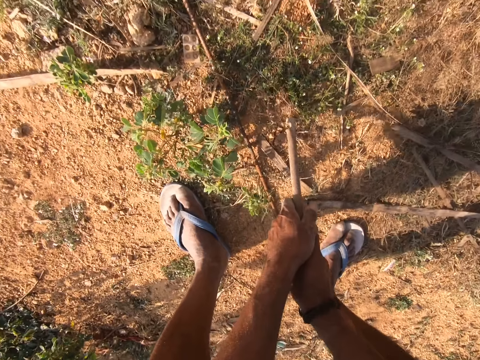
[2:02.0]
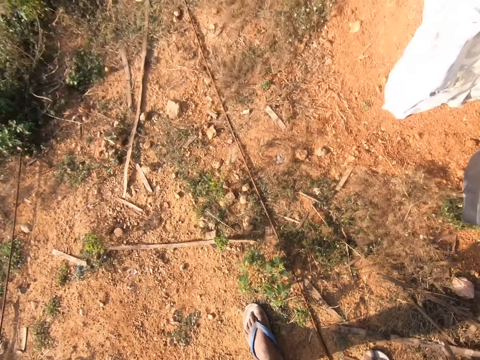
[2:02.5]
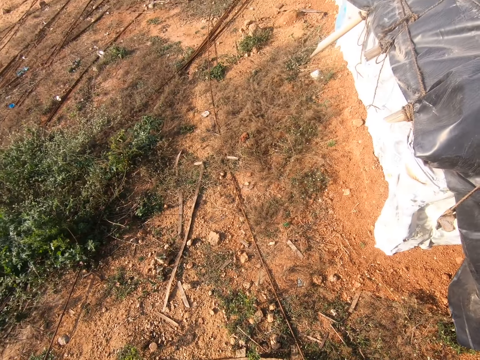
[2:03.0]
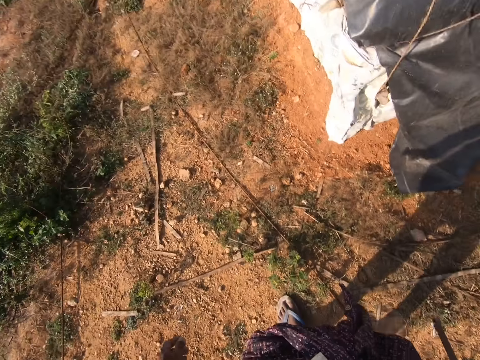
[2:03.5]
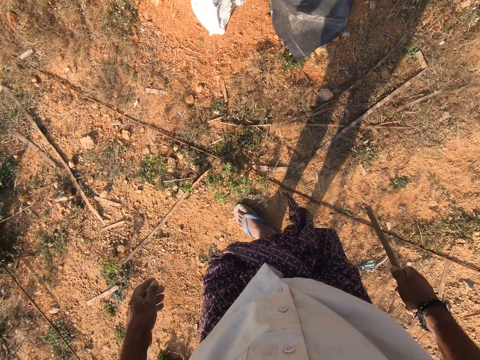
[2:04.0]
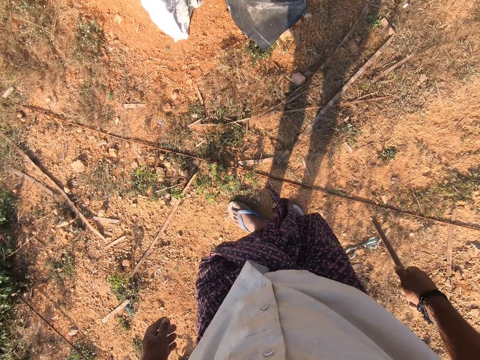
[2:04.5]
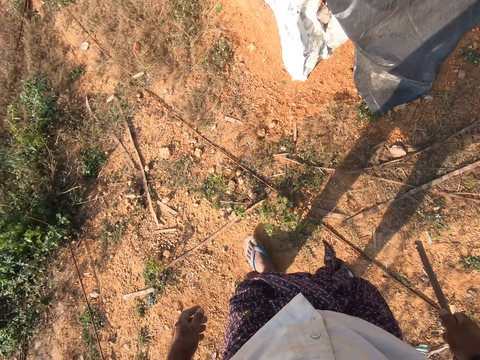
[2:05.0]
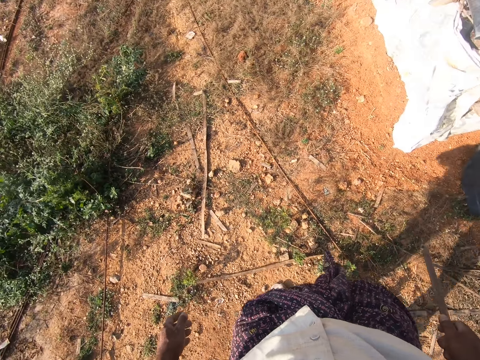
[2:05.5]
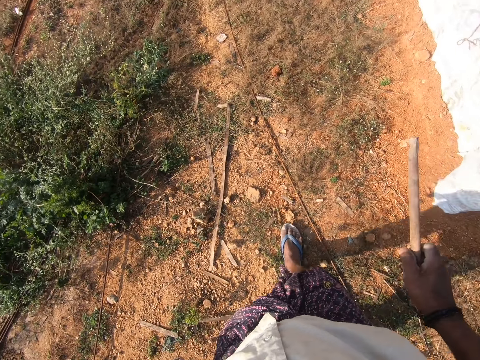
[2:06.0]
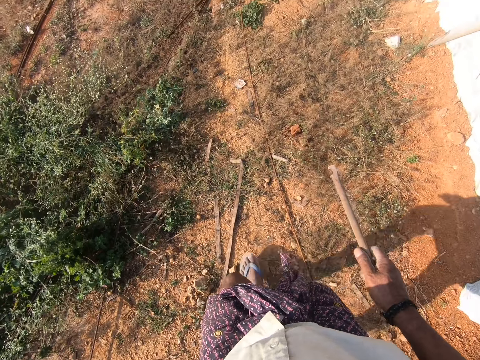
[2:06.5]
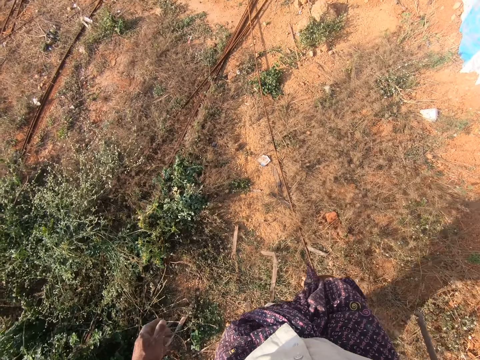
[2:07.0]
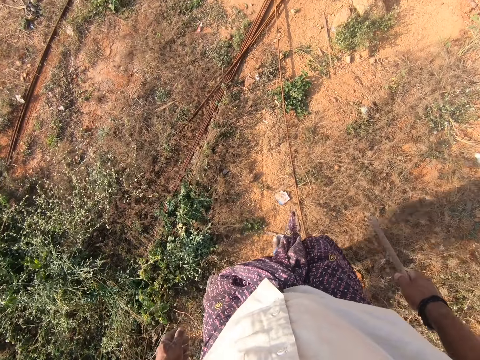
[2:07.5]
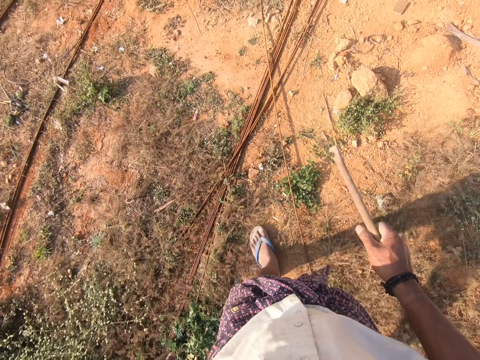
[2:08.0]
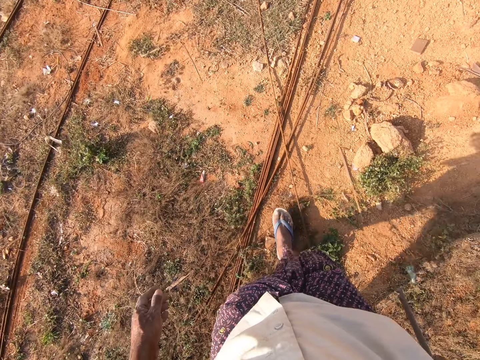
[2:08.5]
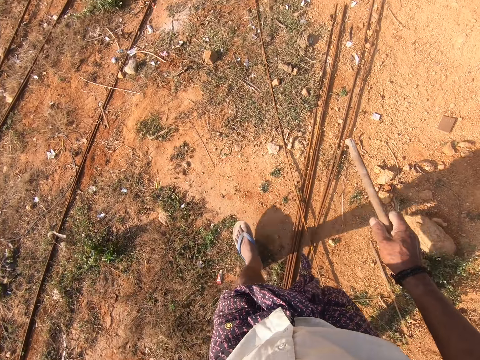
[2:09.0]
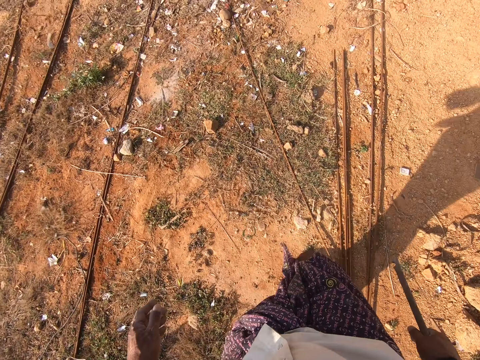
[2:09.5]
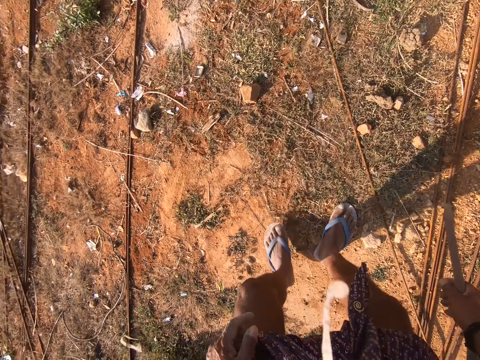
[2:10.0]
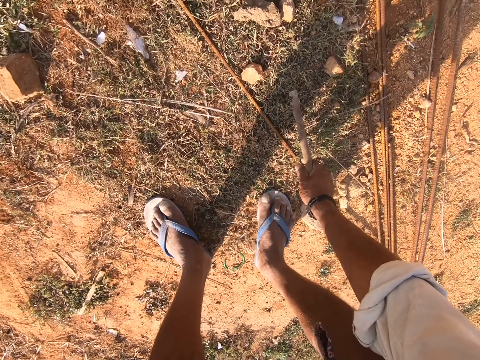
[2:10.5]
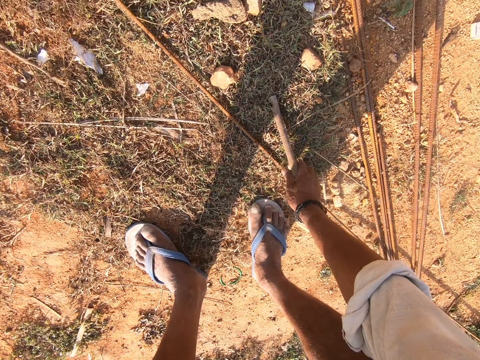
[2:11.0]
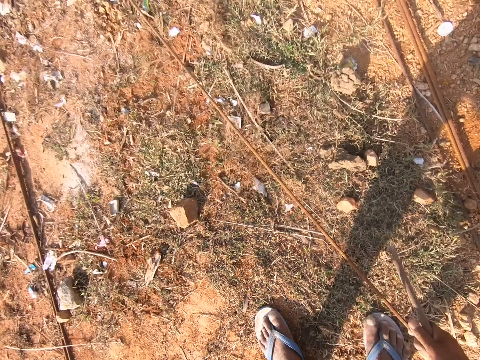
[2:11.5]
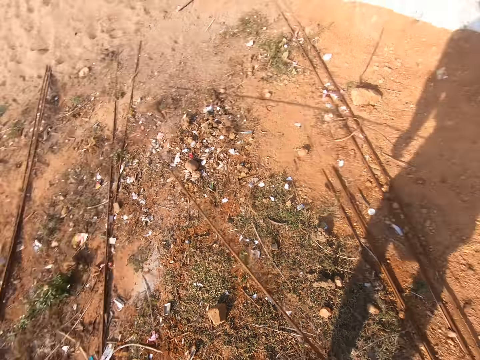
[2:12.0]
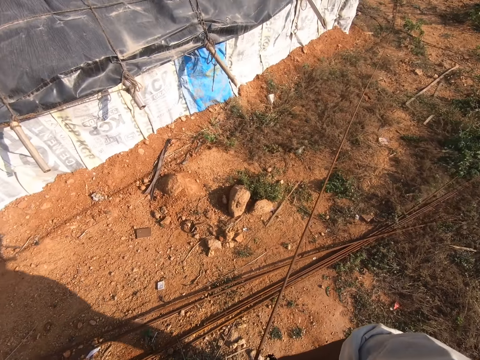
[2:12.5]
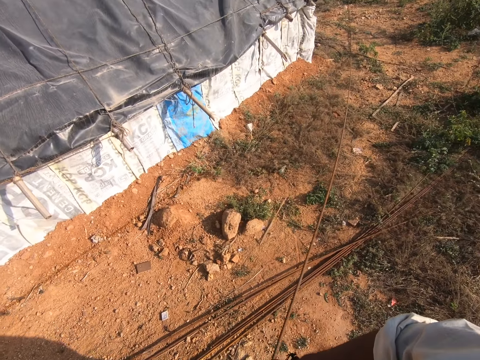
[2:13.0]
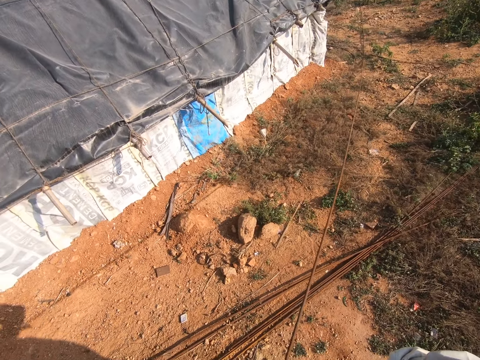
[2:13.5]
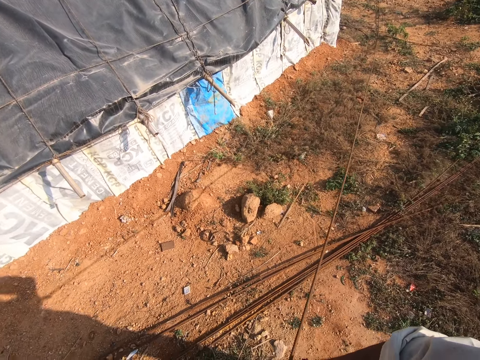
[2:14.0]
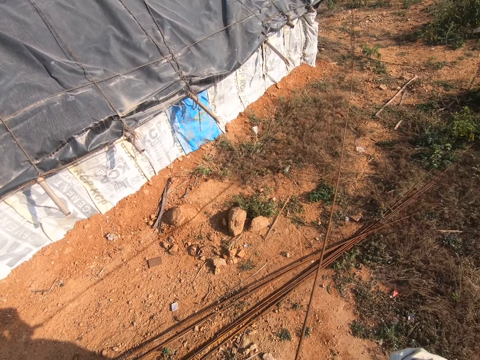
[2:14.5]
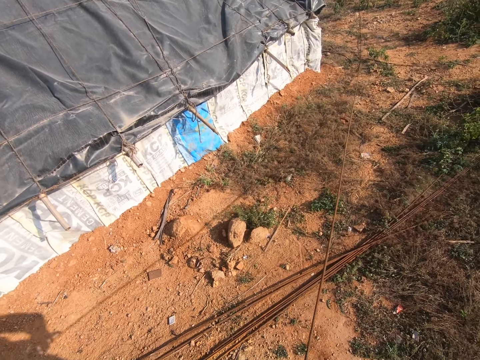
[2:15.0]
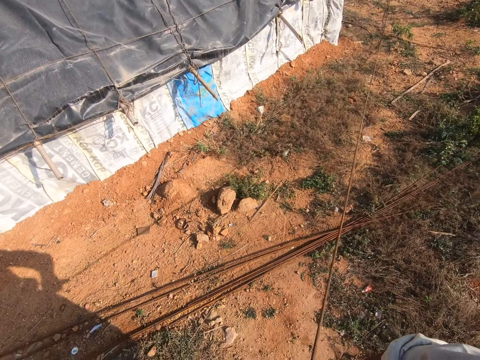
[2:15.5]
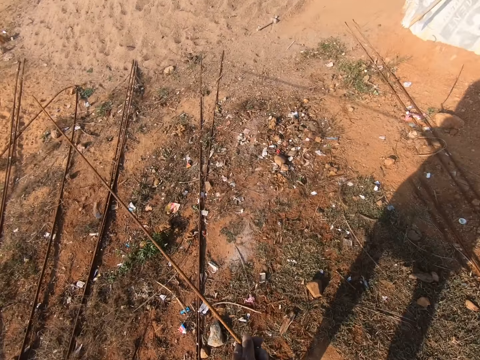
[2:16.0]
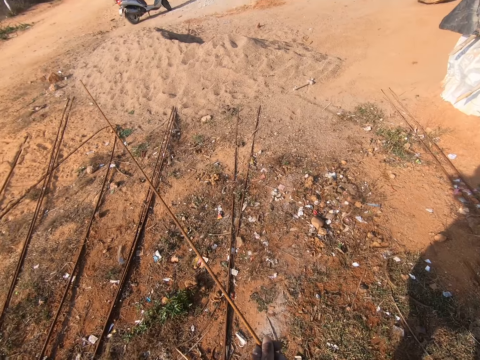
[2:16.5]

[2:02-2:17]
The camera wearer looks around. They walk around. They pick a metal rod from the ground. They look around.

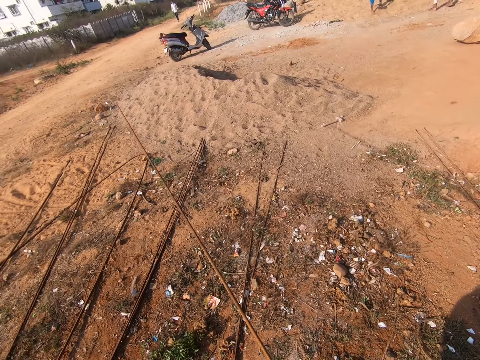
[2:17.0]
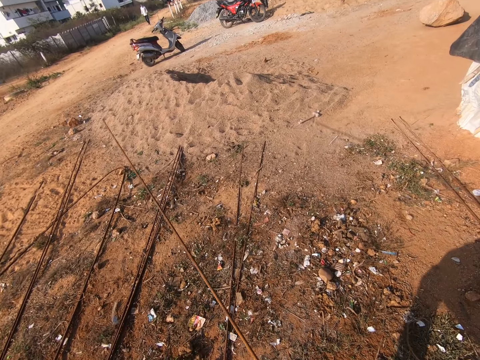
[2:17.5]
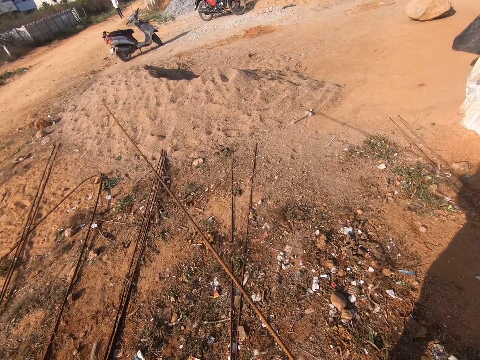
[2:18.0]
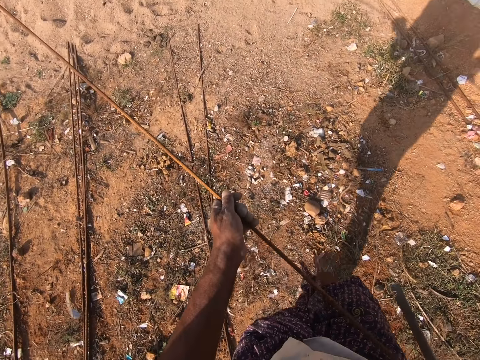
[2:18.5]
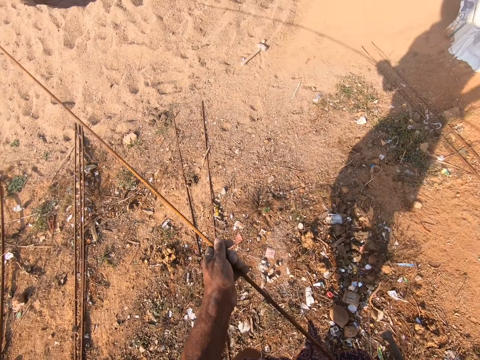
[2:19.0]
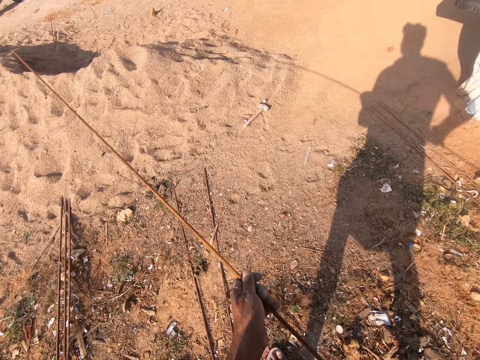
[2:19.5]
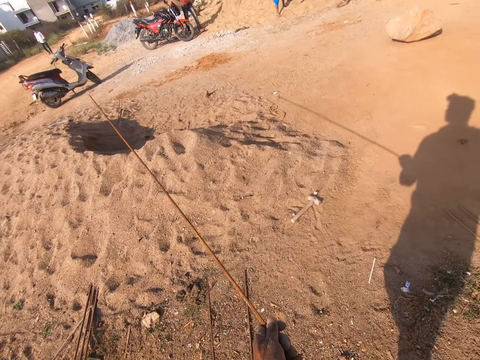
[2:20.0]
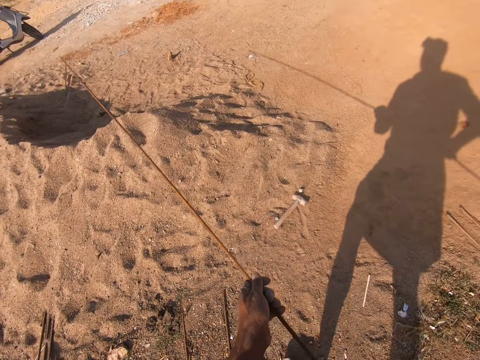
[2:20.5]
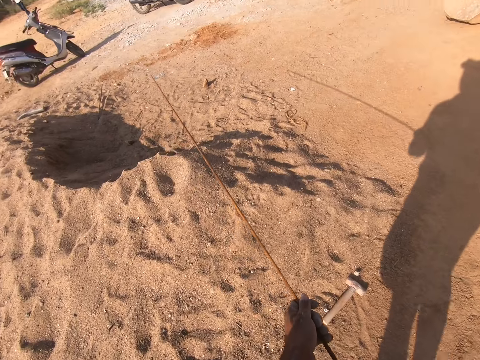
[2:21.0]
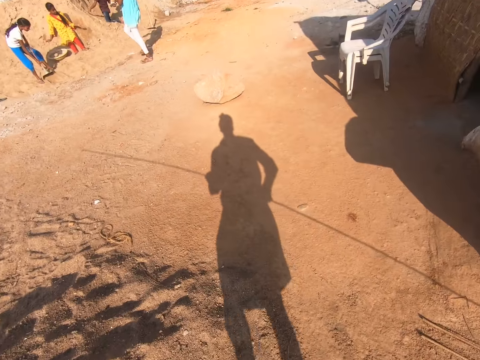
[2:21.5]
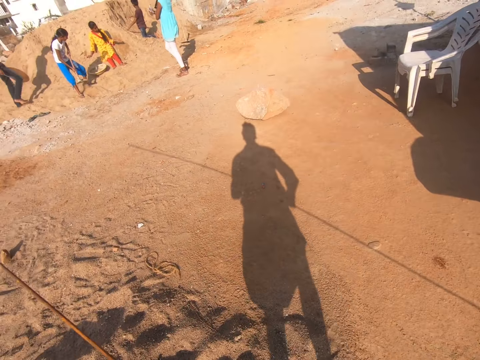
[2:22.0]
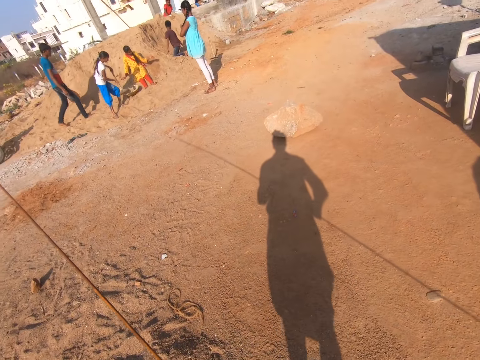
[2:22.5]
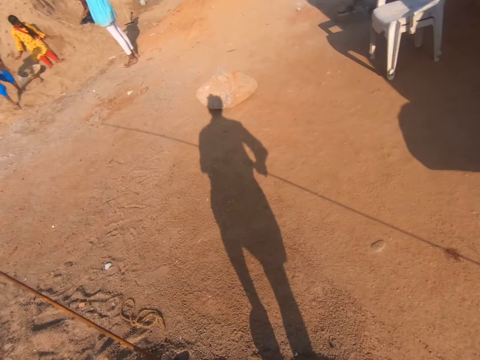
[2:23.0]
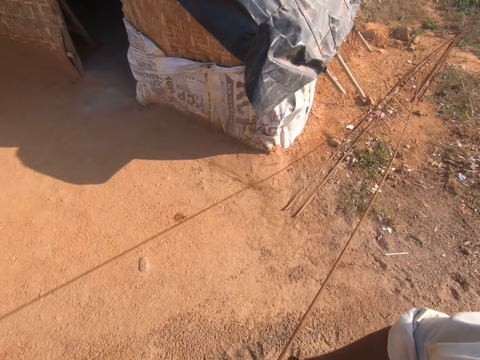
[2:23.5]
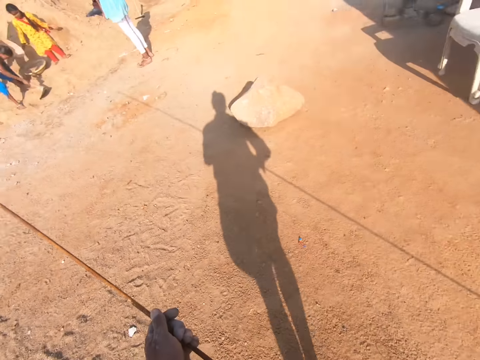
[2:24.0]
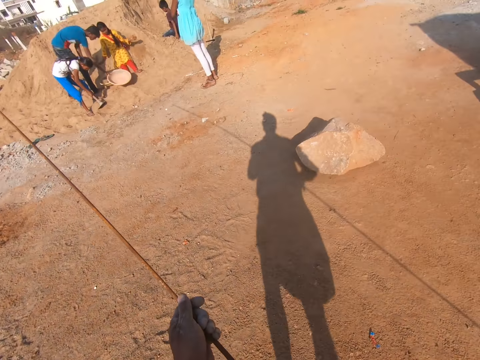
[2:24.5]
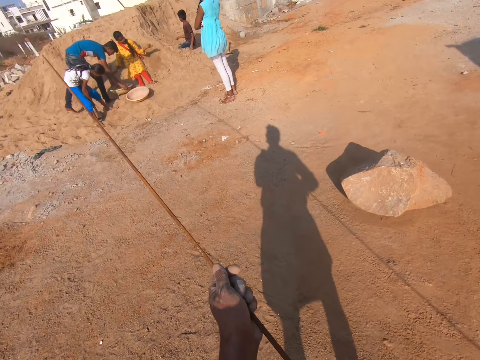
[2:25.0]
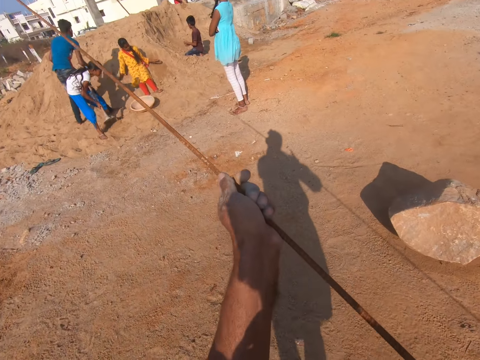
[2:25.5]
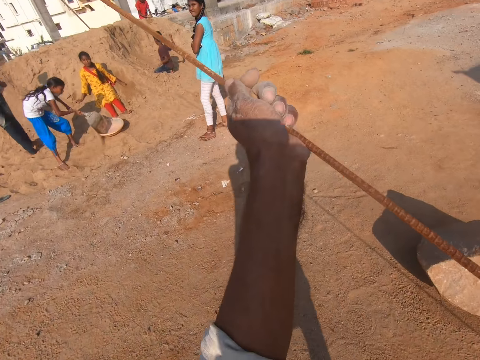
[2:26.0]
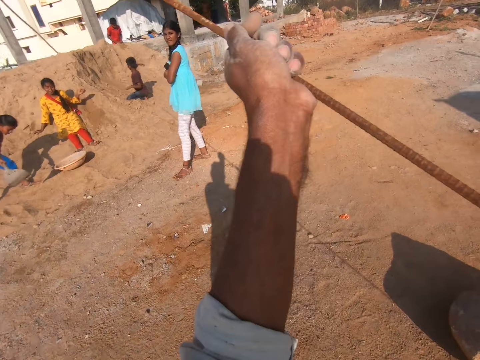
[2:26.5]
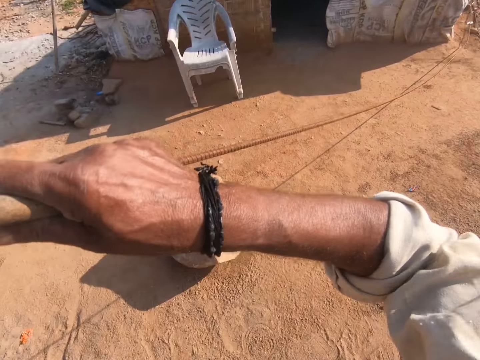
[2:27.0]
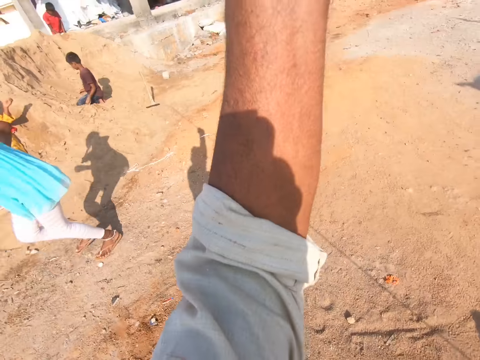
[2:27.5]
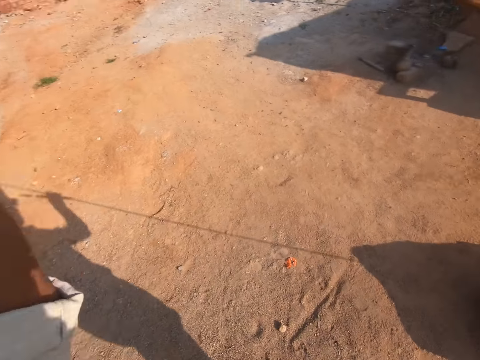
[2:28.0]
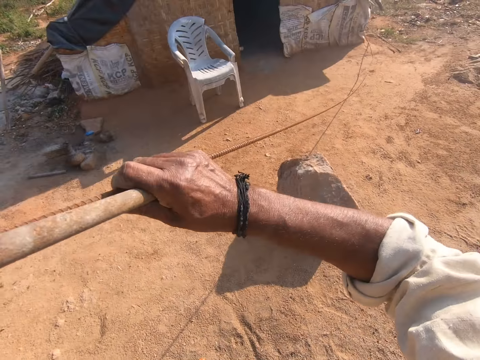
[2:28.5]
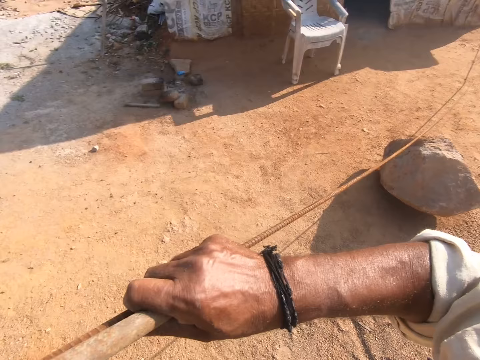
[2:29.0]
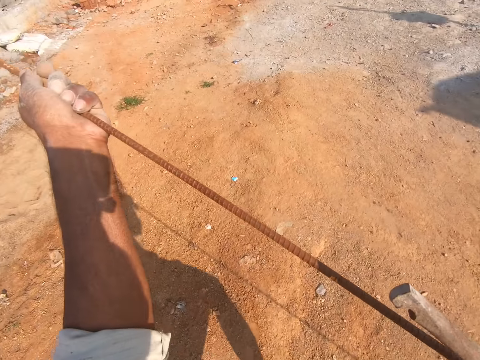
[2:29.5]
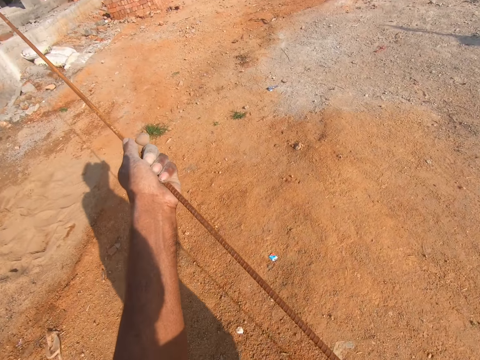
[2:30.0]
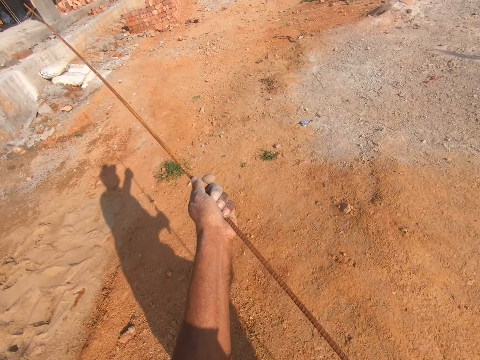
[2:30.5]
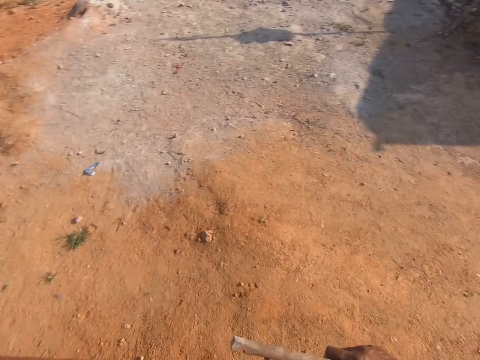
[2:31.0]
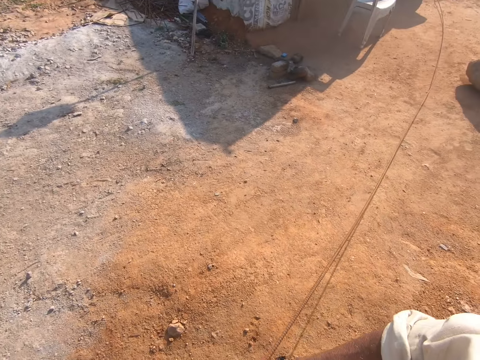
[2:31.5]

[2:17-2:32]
The camera wearer pulls the metal. They walk around. They lift the metal.
